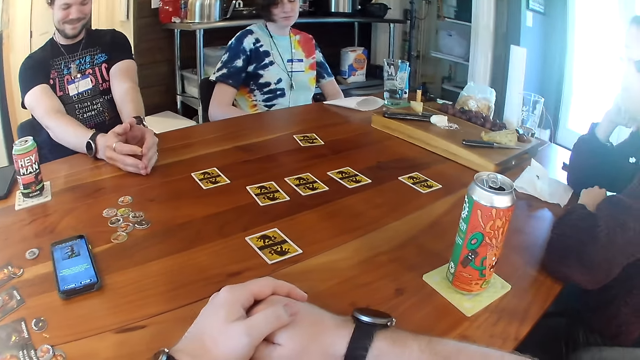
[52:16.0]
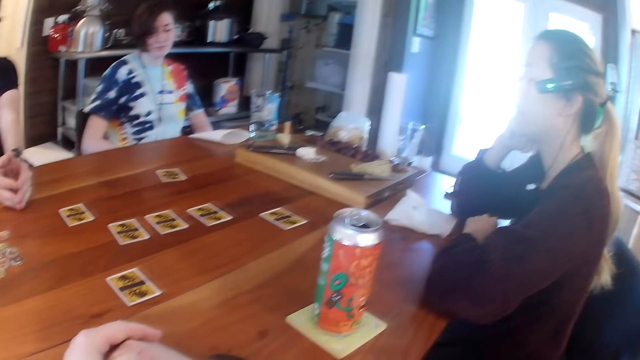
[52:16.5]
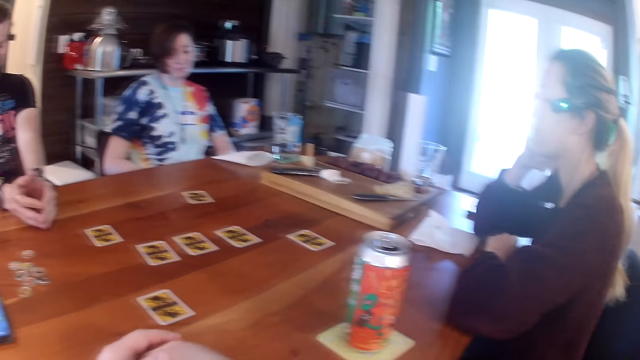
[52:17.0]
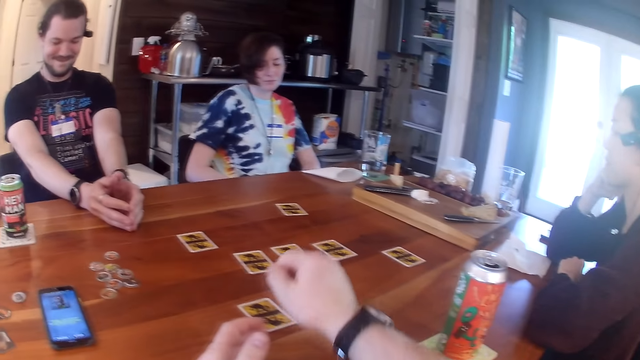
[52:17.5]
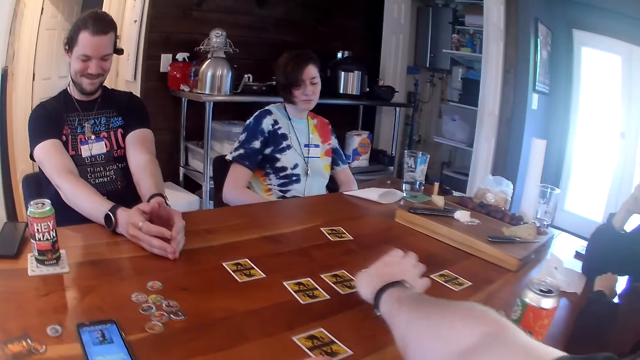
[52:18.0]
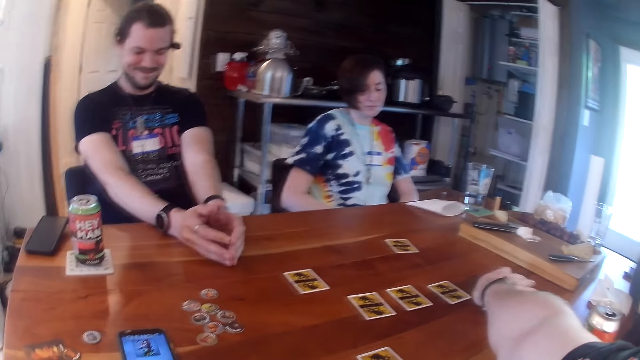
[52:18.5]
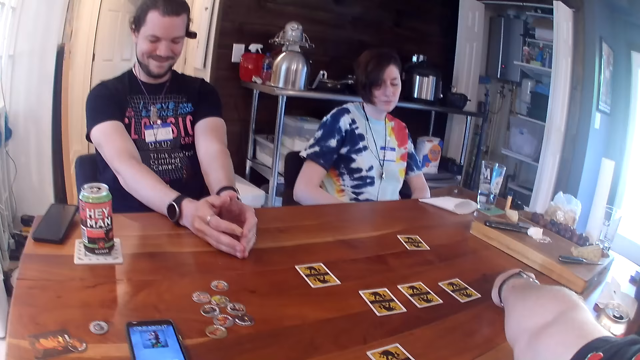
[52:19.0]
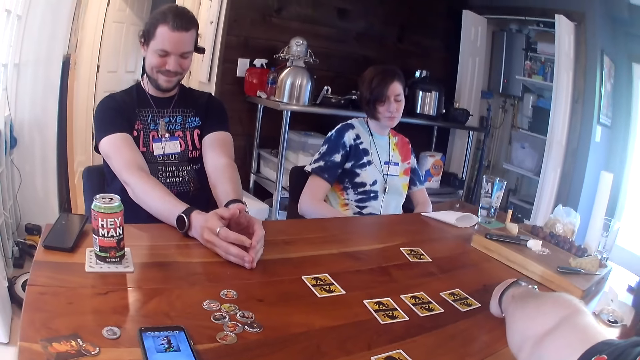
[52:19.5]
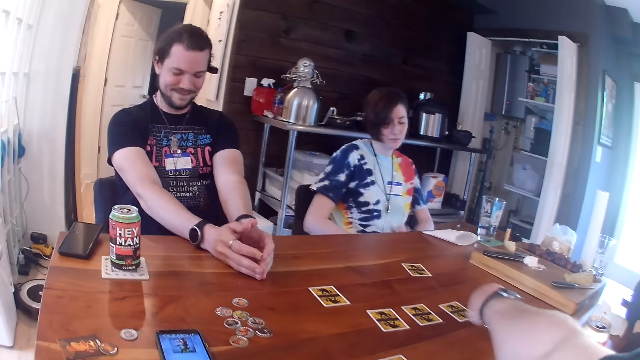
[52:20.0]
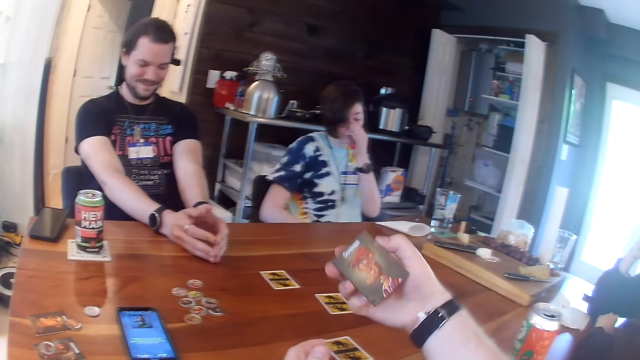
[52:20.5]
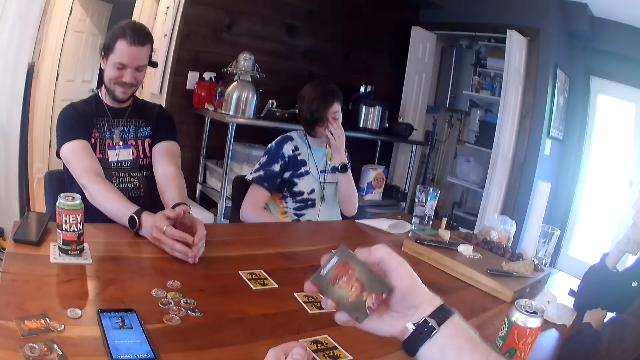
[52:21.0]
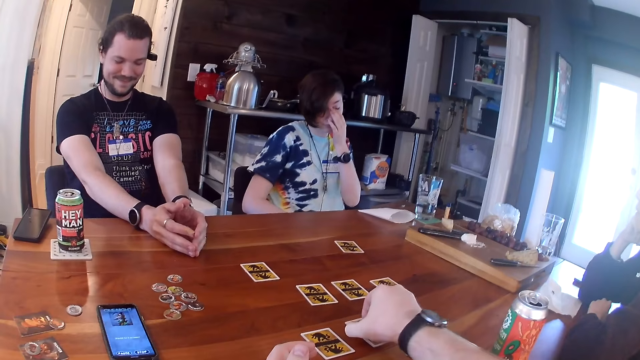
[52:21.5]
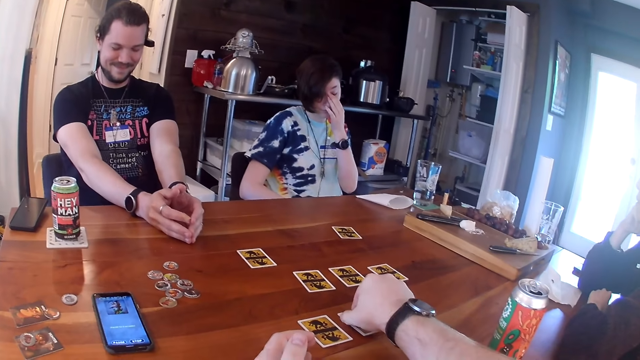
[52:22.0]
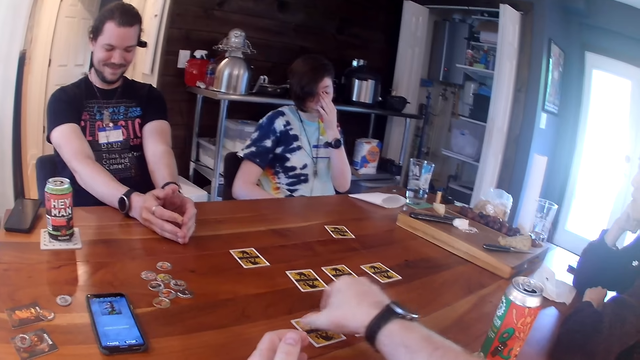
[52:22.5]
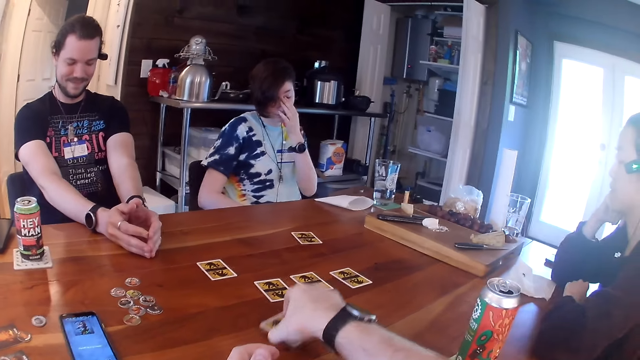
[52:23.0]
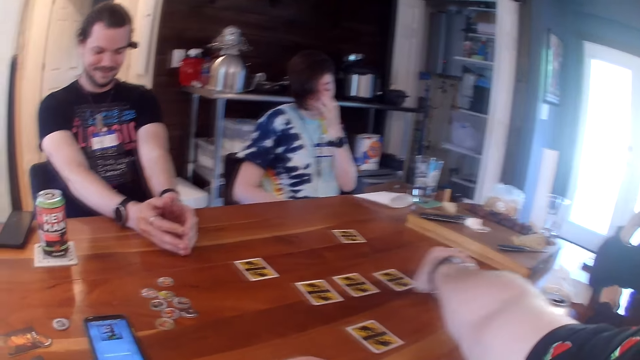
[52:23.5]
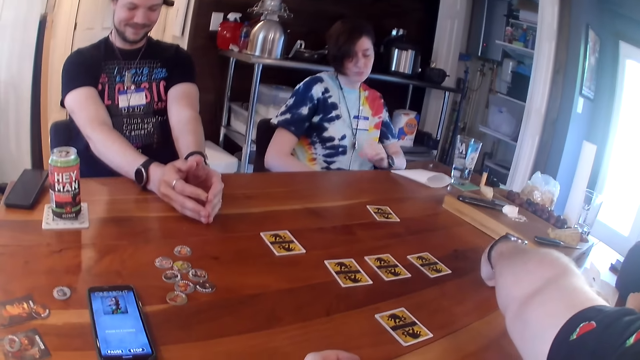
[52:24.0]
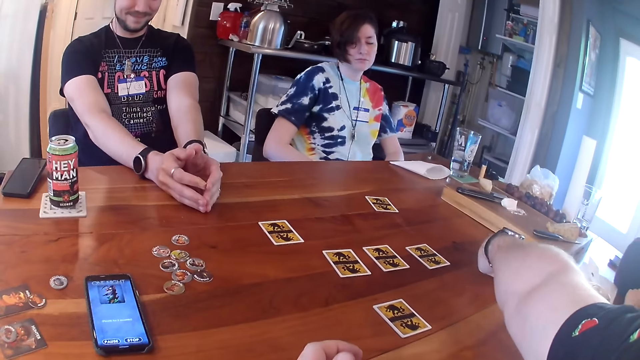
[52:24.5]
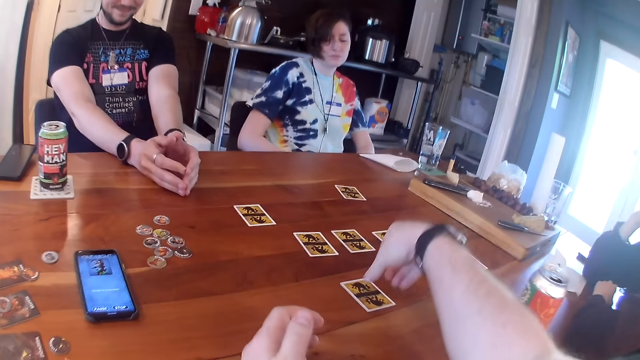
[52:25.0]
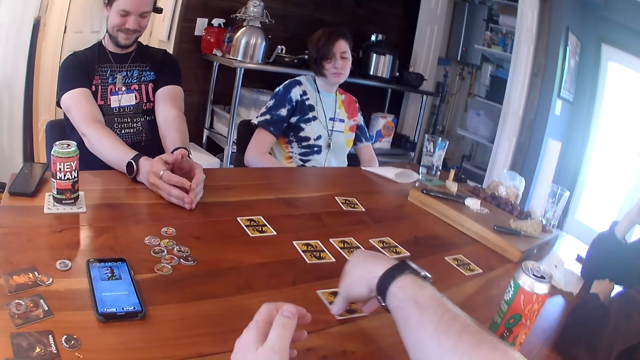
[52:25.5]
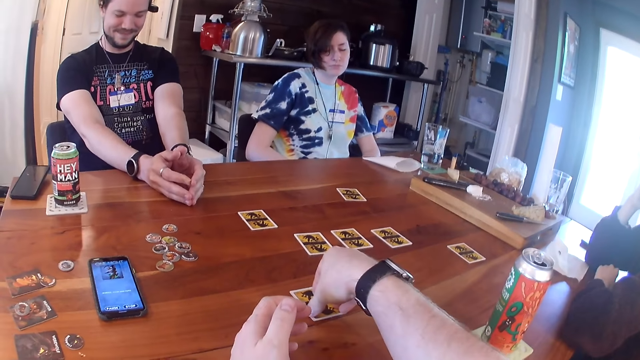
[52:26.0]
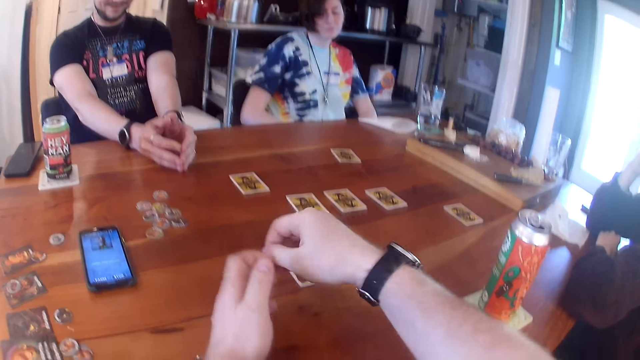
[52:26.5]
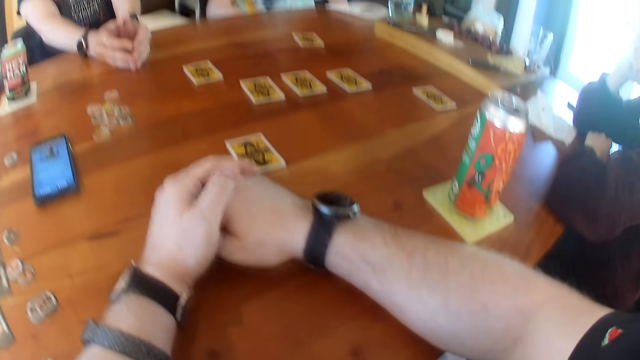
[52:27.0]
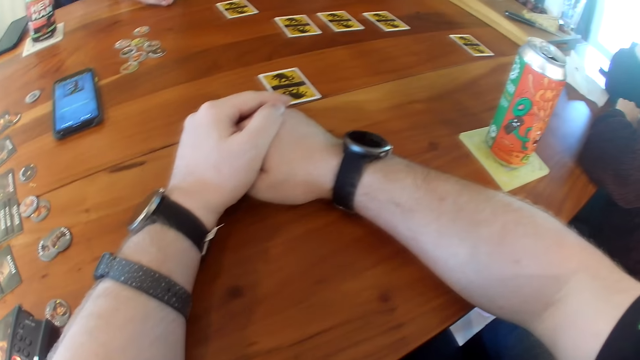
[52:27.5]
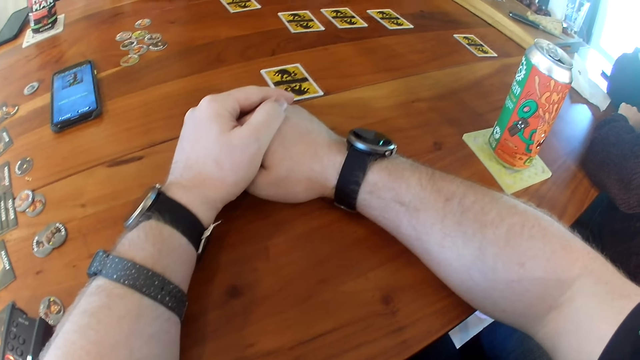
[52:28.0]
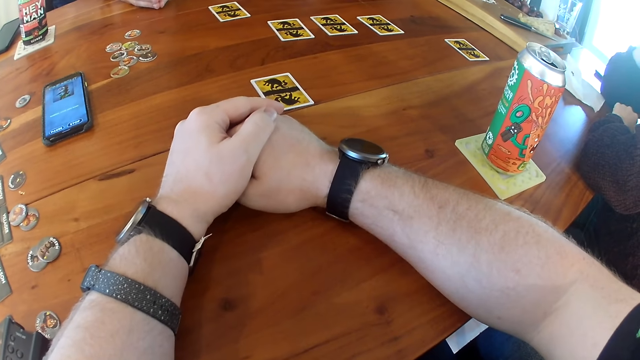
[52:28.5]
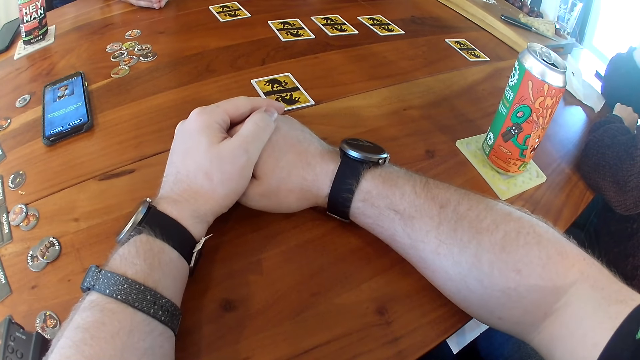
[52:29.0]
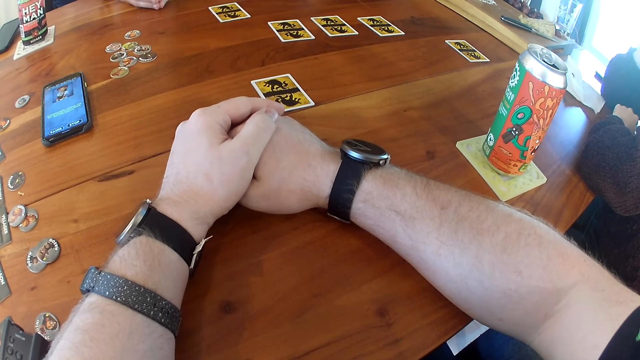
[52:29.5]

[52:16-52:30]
The camera wearer picks a card from the table with his right hand. He places the card in his right hand on the table. He picks a card from the table with his right hand. He places the card in his right hand on the table. He moves the card on the table with his right hand.

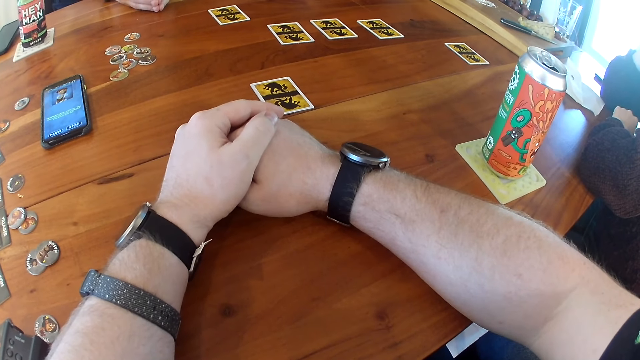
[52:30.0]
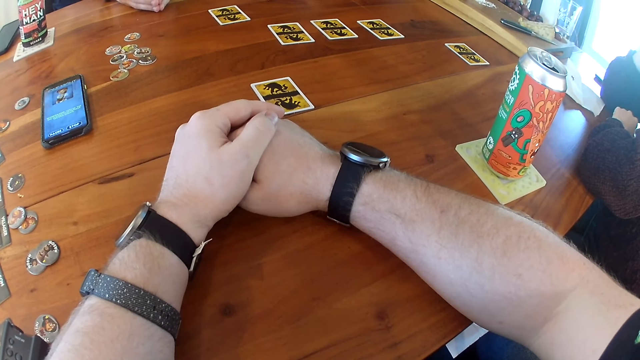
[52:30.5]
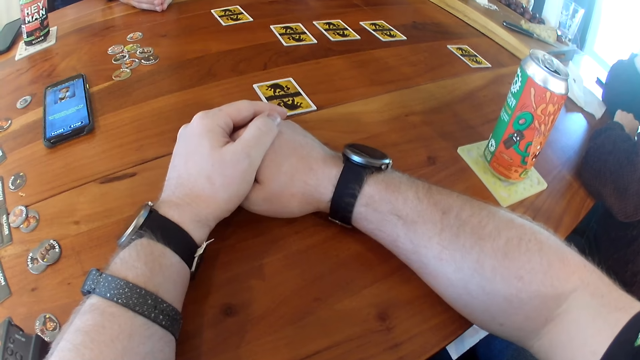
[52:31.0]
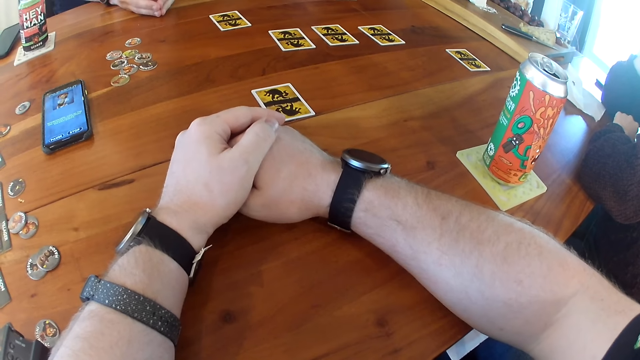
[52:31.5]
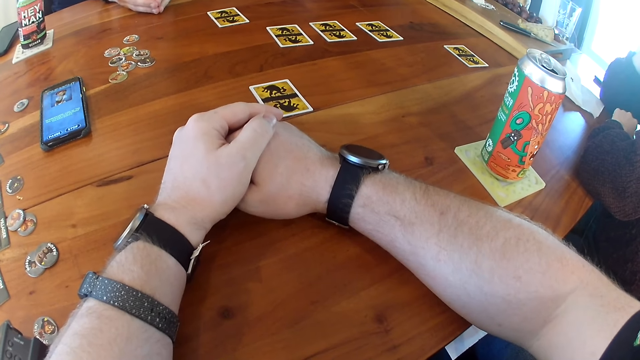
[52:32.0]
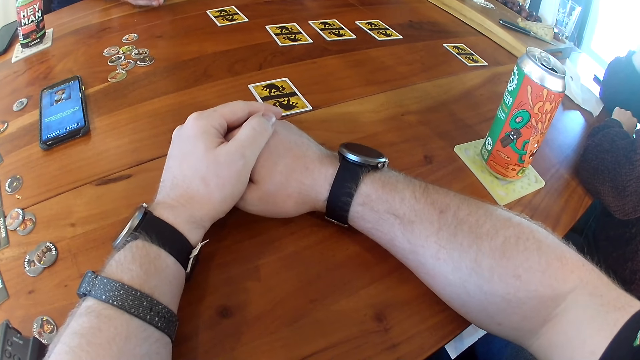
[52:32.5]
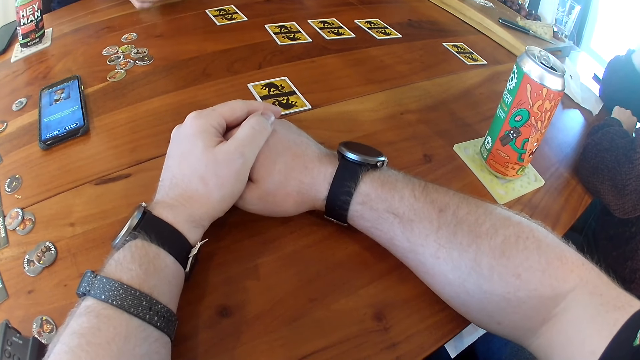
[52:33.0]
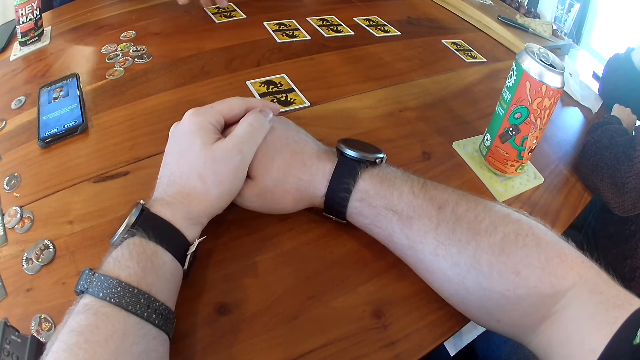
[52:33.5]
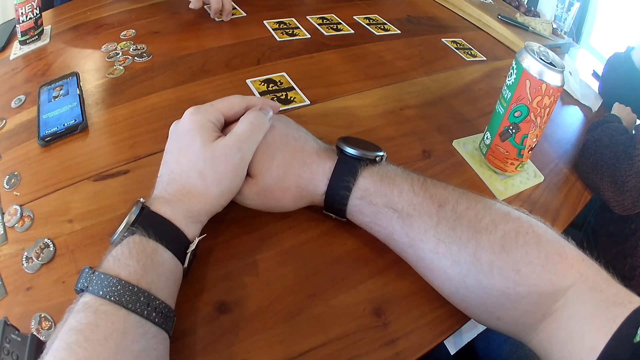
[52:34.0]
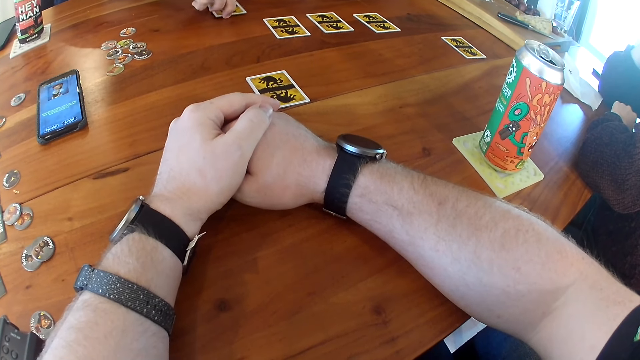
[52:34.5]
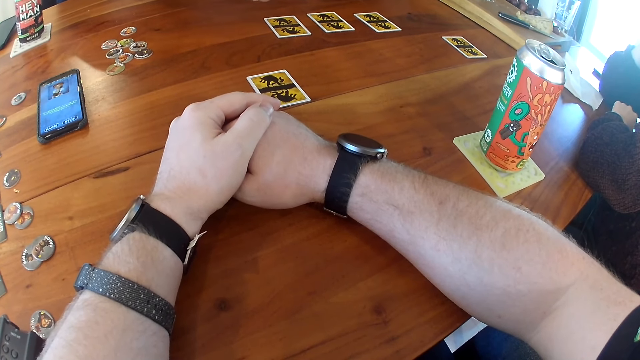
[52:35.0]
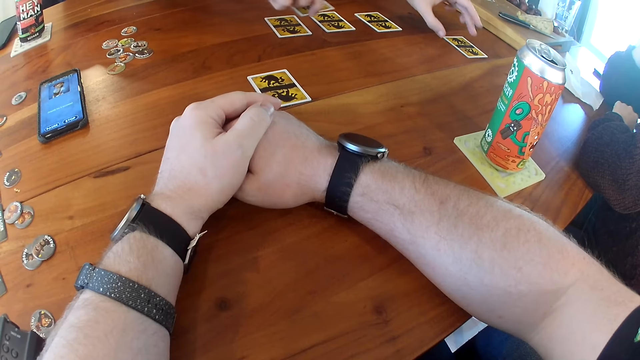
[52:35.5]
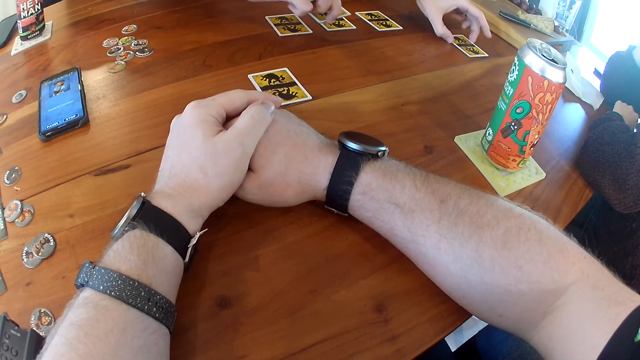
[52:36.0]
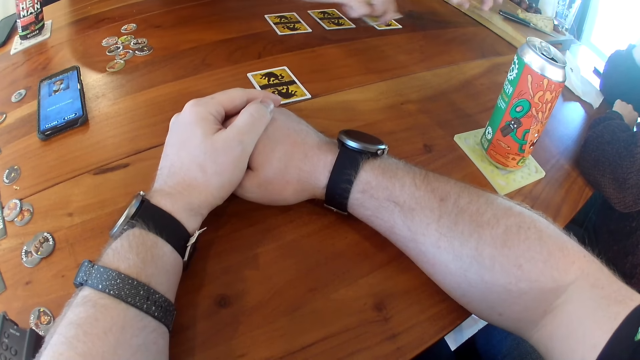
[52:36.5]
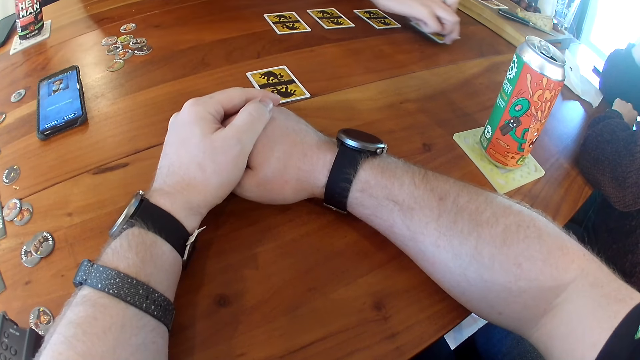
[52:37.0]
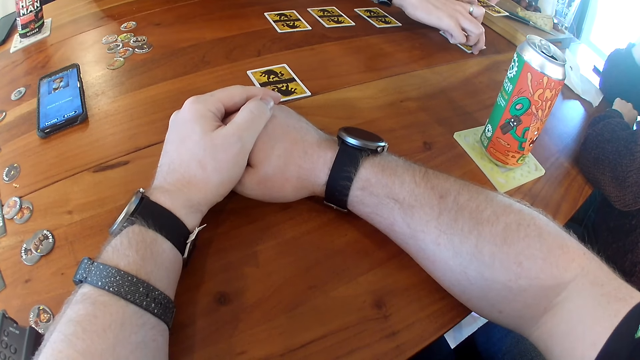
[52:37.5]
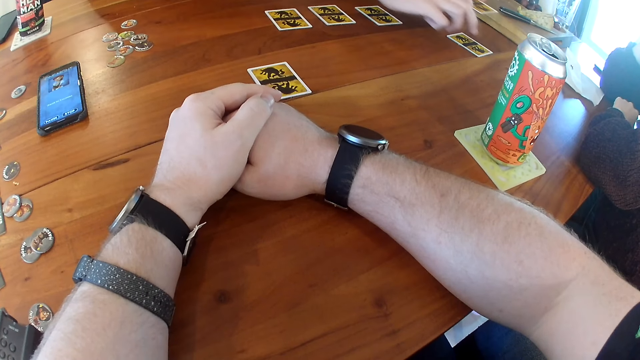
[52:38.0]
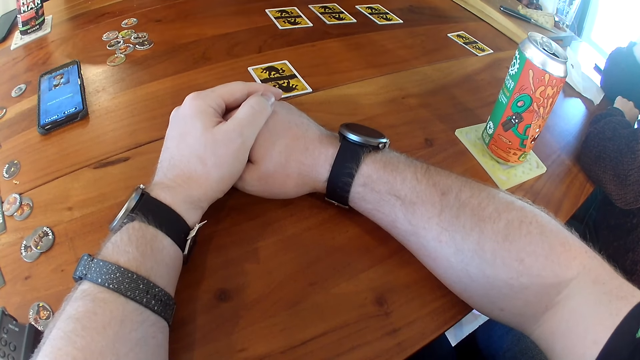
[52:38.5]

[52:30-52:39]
The man picks the card from the table with his right hand. He picks a card from the table with his left hand. He places the card in his right hand on the table.
